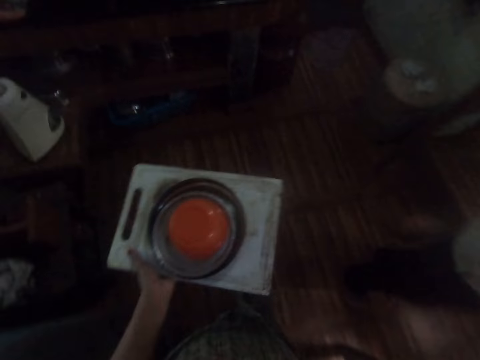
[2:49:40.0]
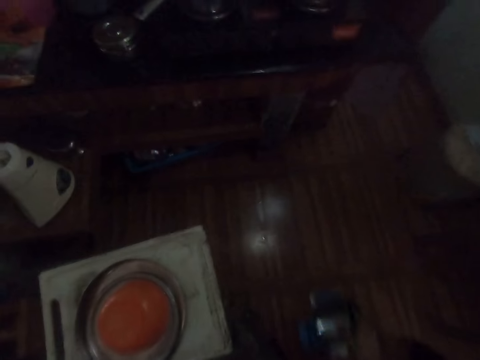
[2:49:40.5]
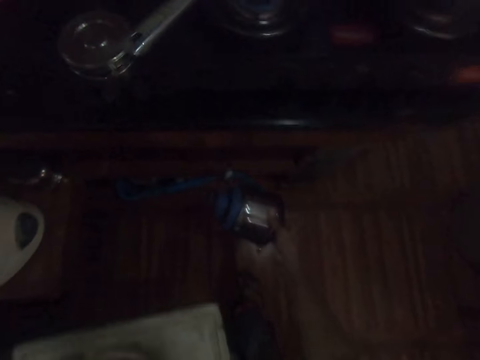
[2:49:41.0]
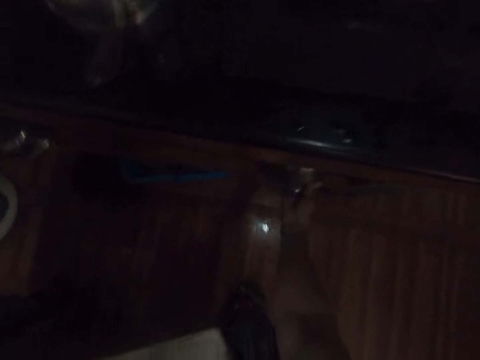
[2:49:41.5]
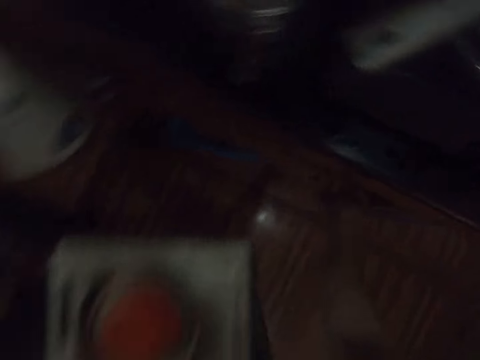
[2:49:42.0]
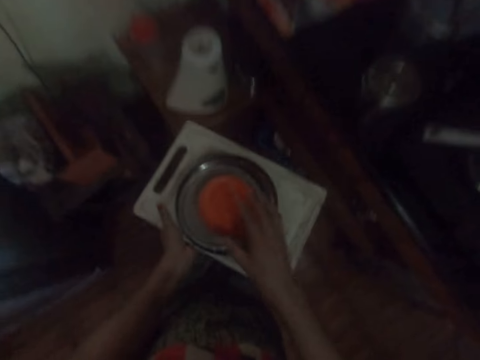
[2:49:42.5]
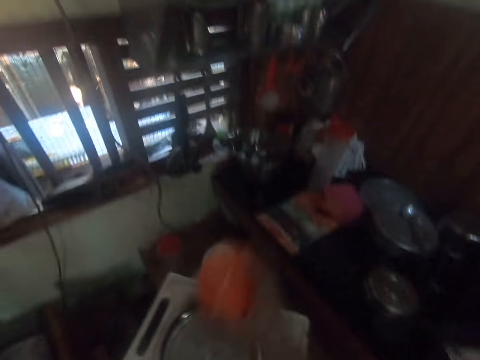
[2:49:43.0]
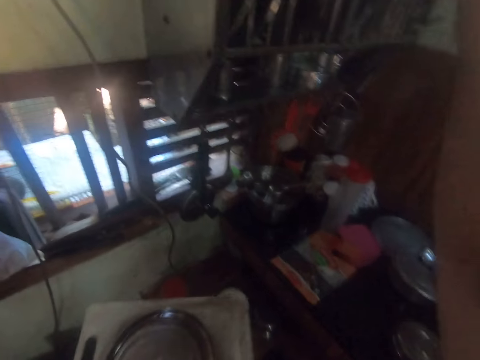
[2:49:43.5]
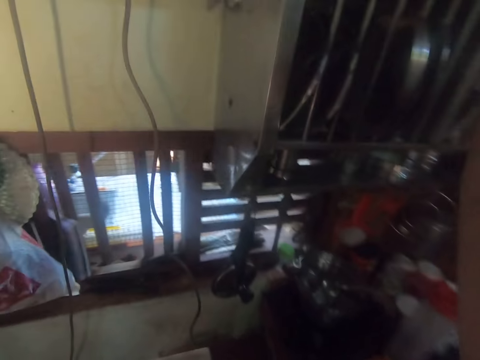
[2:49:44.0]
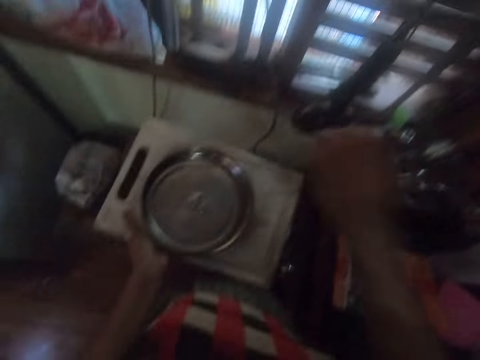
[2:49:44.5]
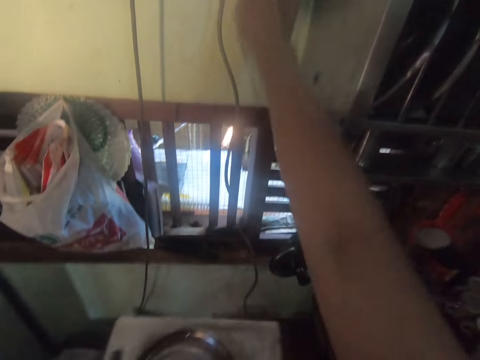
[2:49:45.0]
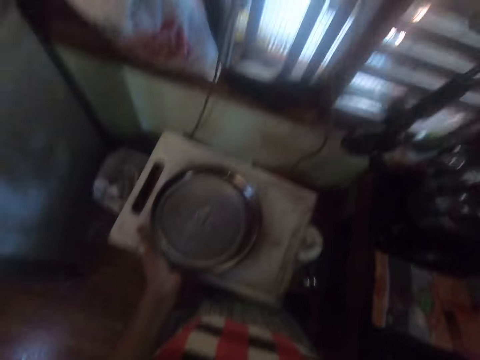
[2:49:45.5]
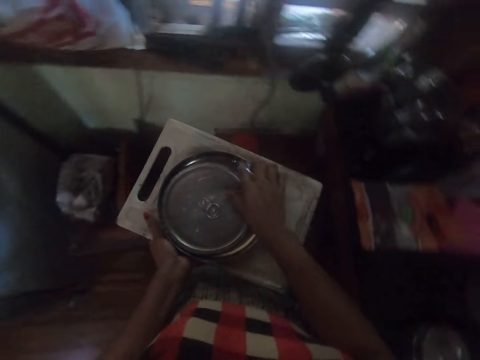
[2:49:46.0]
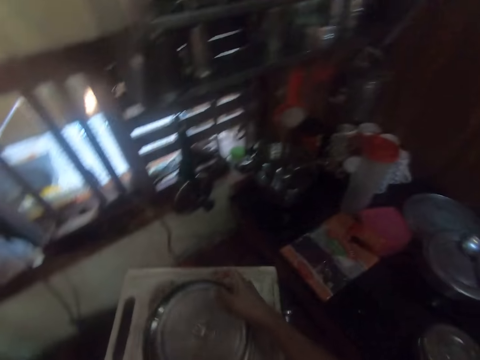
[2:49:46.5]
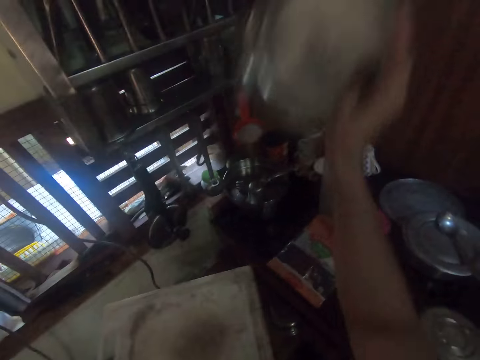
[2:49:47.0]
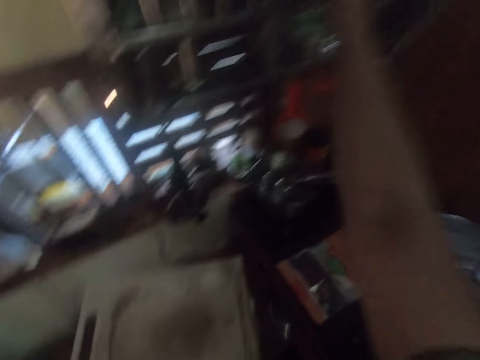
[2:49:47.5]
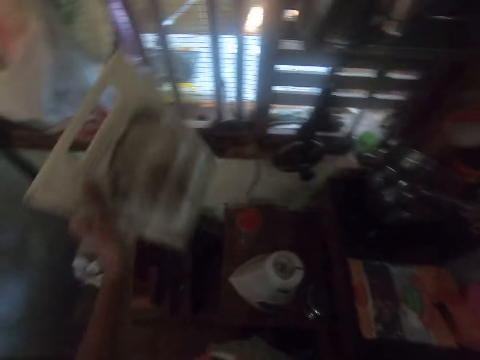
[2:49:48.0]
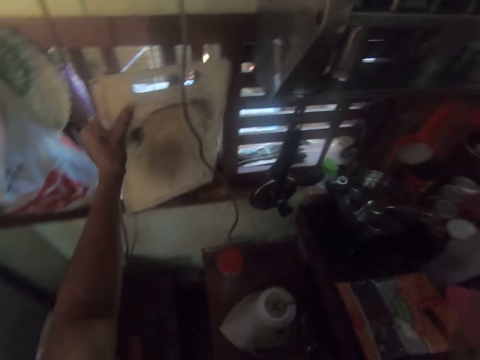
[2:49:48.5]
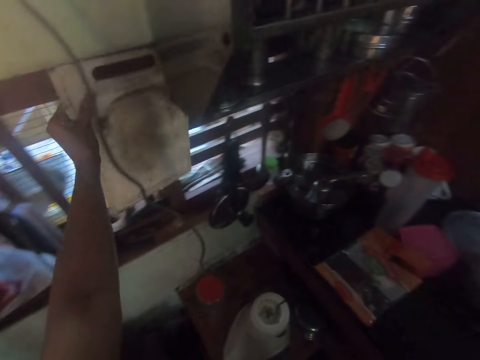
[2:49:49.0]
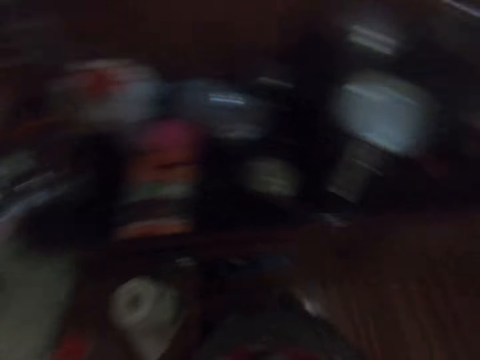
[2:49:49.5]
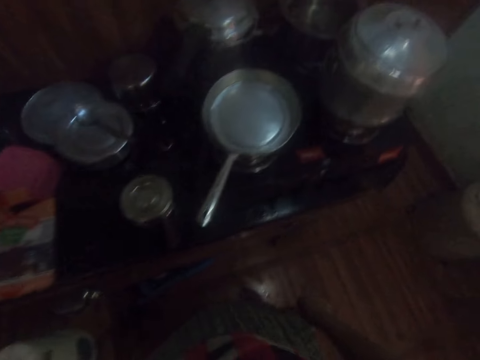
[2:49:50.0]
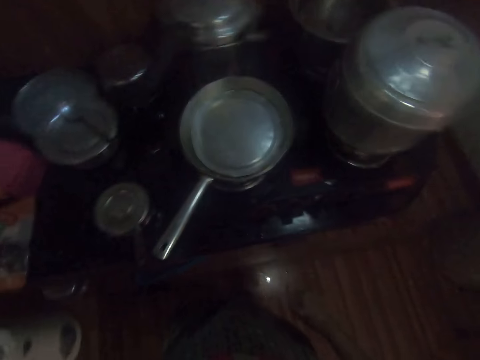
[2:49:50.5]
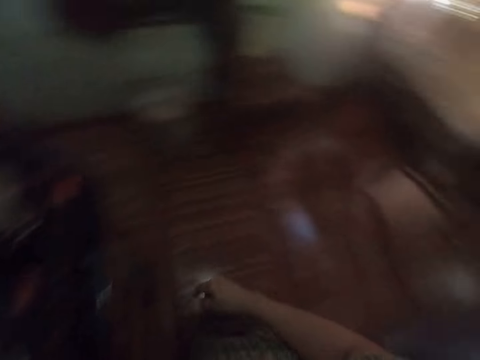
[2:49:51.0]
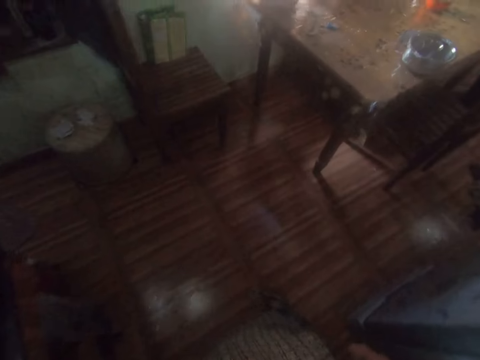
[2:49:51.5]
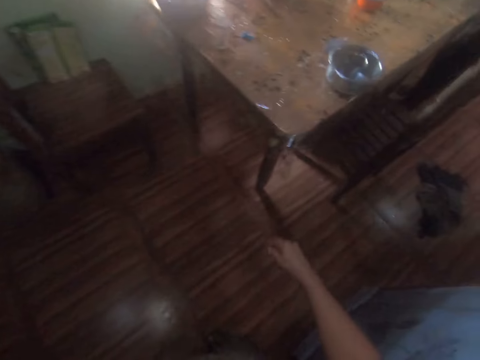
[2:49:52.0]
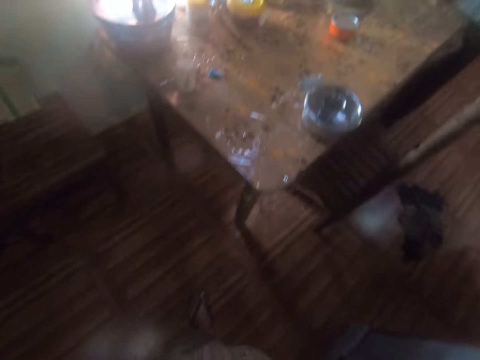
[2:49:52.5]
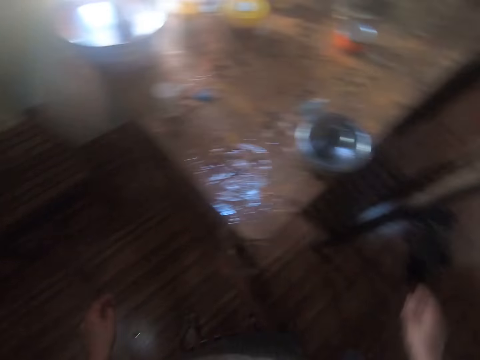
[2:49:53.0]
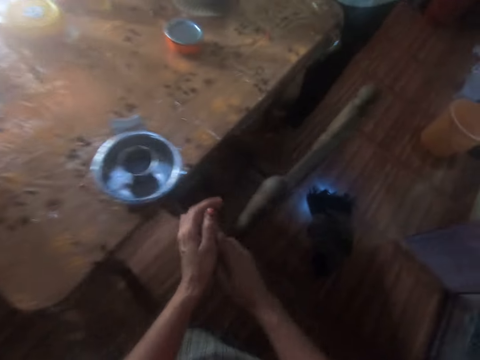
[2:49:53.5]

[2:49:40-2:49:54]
The camera wearer puts the blender in the cupboard. She takes the cup with her right hand. She drops the cup on a shelf. She takes the bowl with her right hand. She takes the lid with her right hand. She drops the bowl in the shelf. She drops the lid in the shelf. She drops the tray behind the shelf. She puts the chopping board on the wall. She walks in the room.

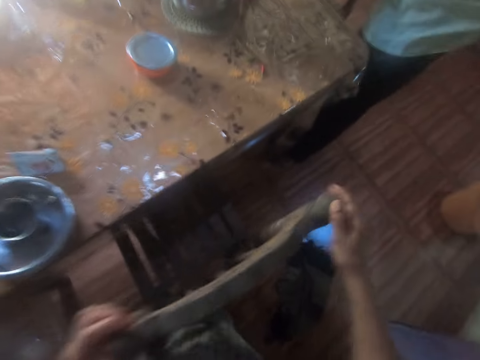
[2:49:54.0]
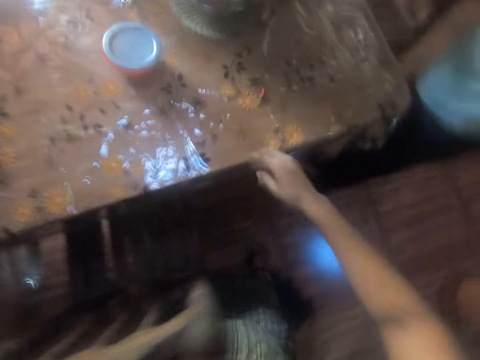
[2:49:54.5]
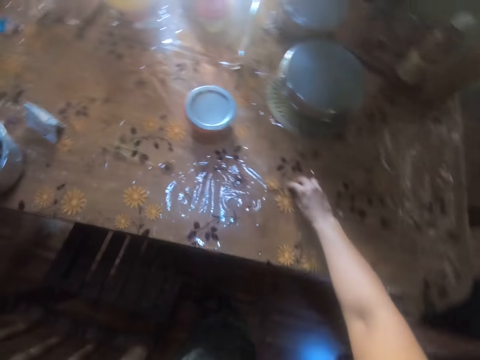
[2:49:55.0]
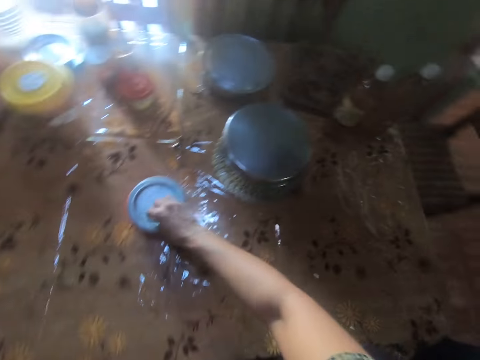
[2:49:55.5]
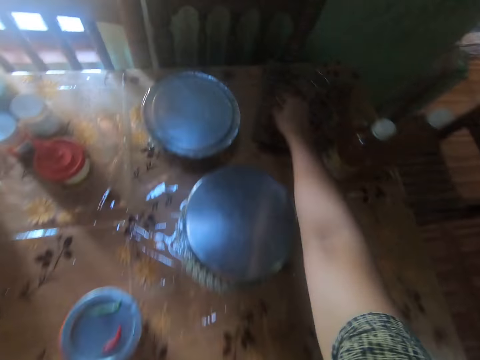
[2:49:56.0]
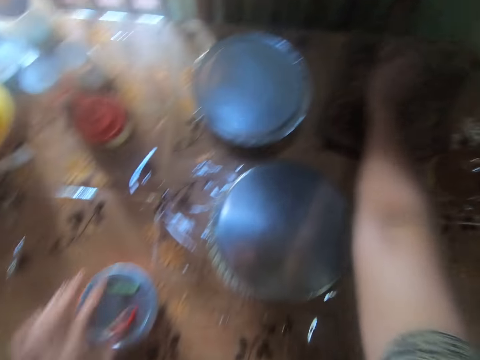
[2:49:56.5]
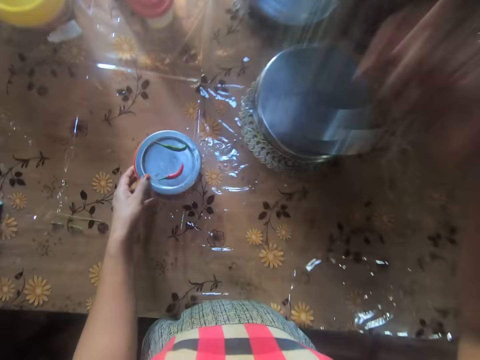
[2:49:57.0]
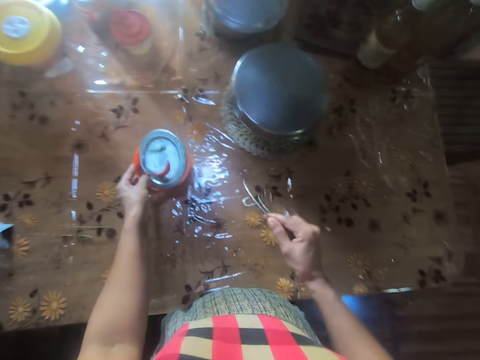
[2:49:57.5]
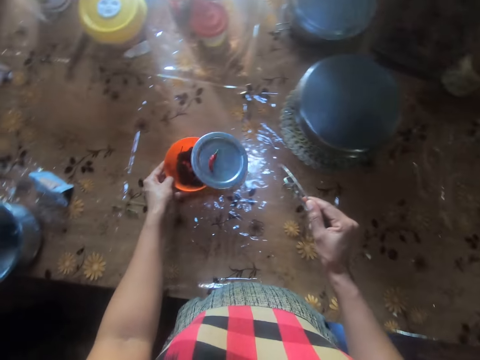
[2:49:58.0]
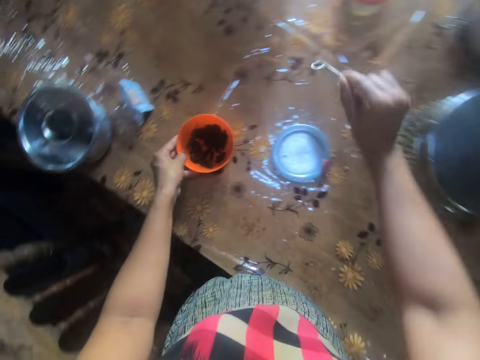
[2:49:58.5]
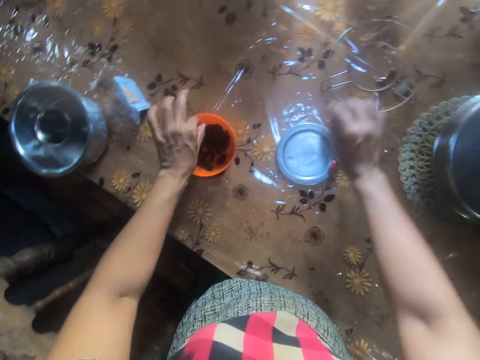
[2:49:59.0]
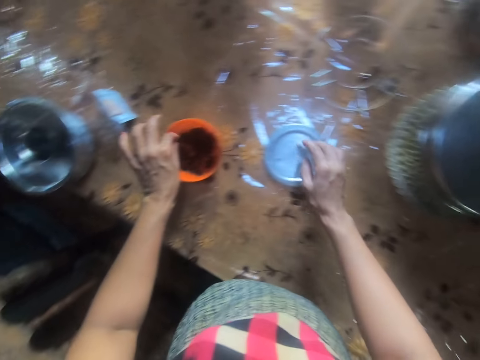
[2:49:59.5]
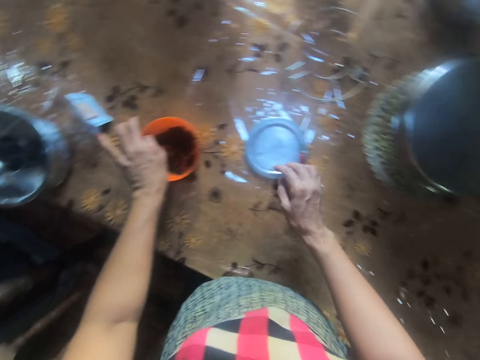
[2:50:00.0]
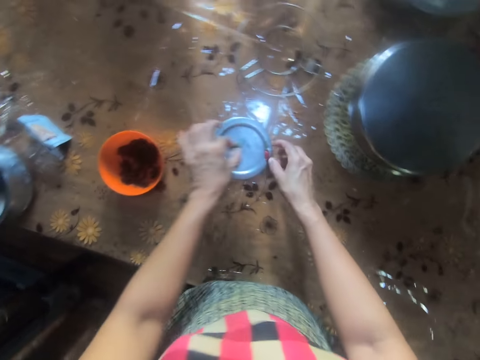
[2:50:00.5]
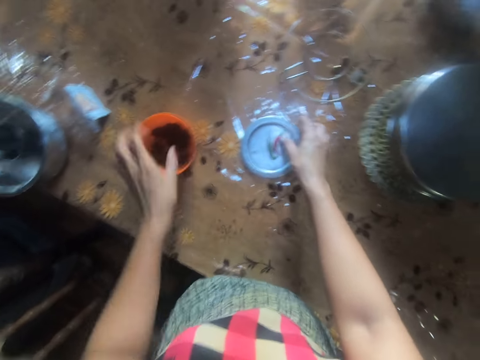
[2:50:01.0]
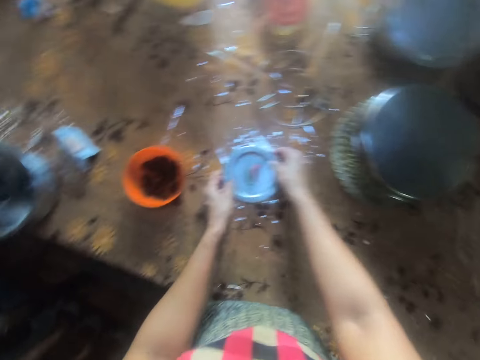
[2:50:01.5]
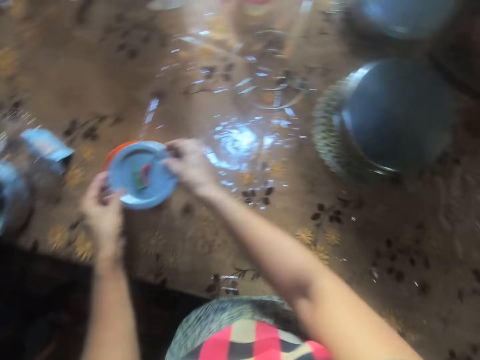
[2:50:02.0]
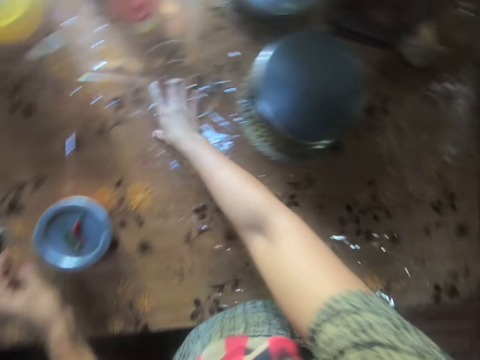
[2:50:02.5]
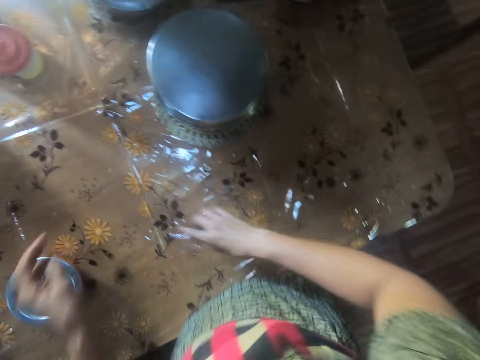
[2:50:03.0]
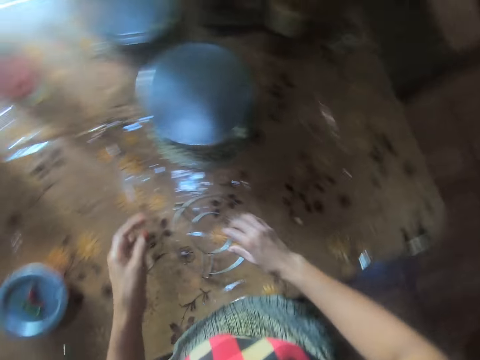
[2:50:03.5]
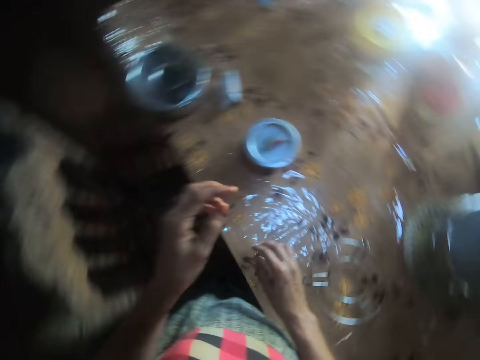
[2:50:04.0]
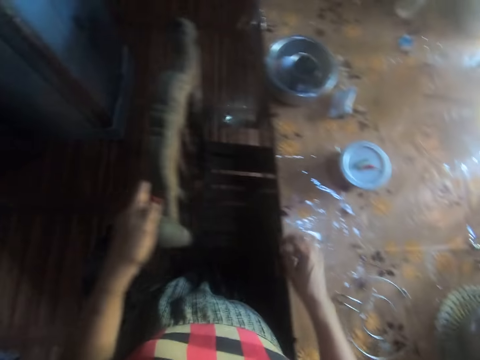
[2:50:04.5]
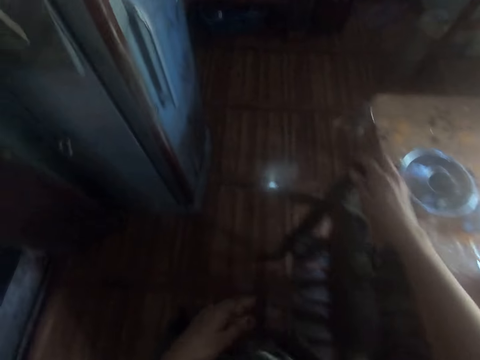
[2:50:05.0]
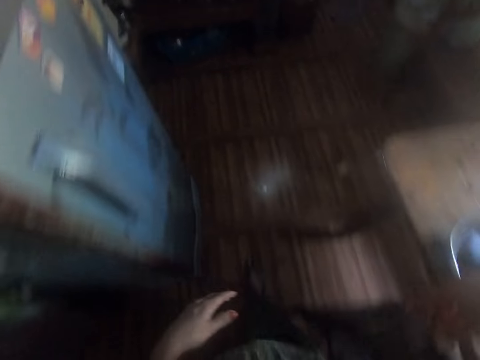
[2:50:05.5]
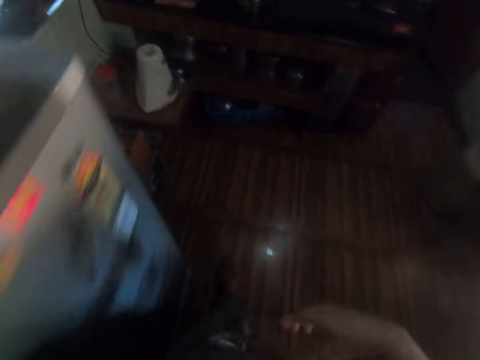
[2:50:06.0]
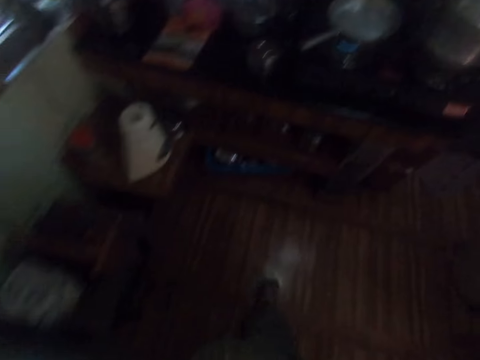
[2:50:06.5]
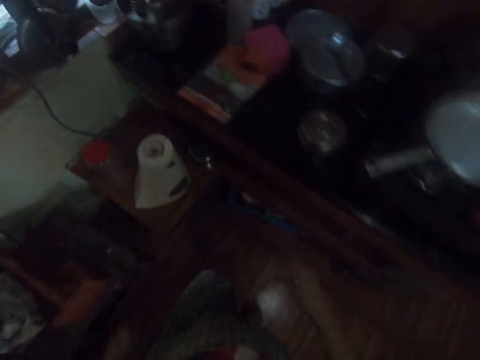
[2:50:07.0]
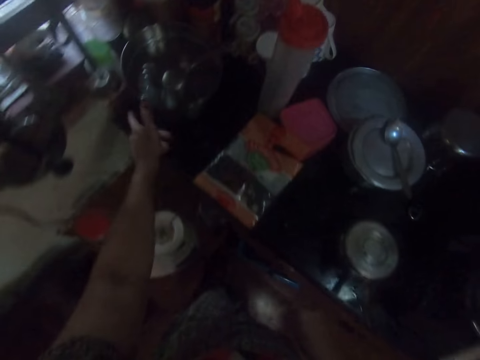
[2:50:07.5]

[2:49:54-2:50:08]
The camera wearer picks up peppers from the table with her right hand. She puts the peppers on a container. She picks up a metal object. She takes a lid from the table. She holds a bowl. She takes a container with her left hand. She drops the gas stove rim on the table. She takes a pepper from the container with her left hand. She carries the lid from the table with both hands. She drops the lid on the container. She moves the gas stove rim on the table with her right hand. She picks up the metal object. She touches a chair.
